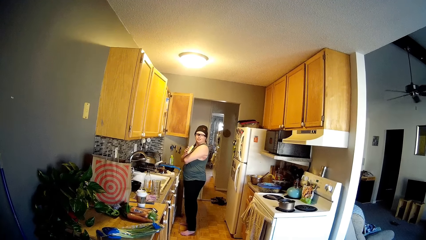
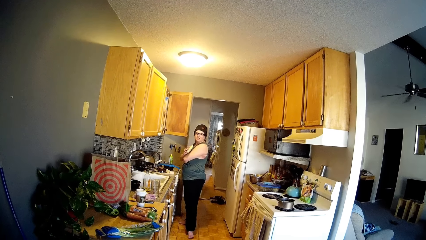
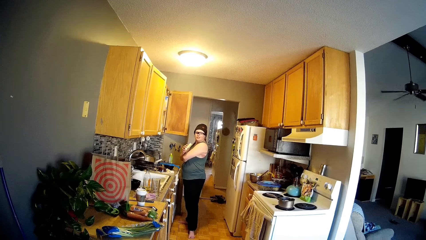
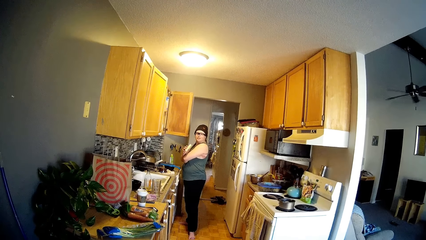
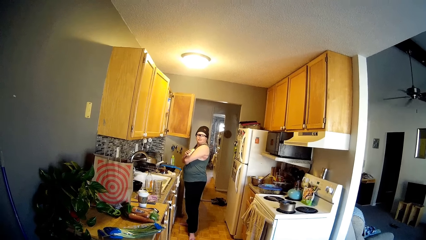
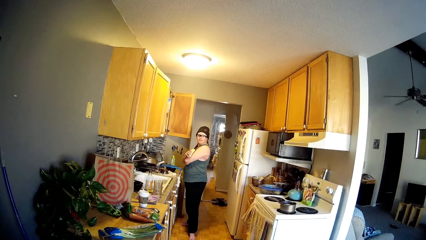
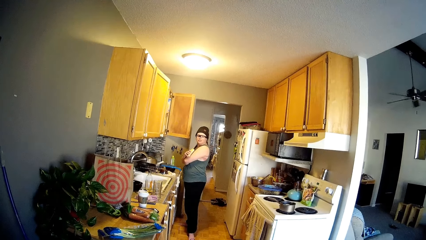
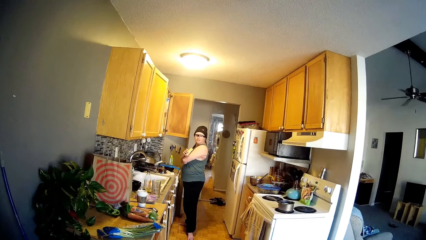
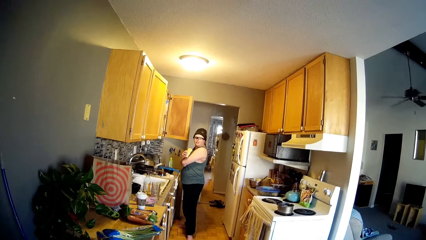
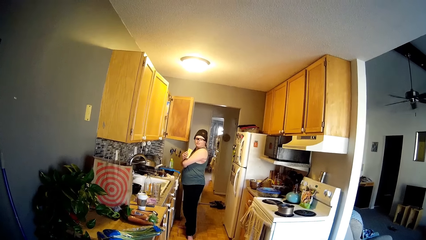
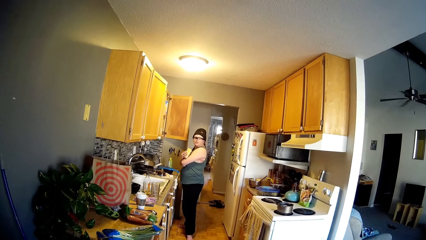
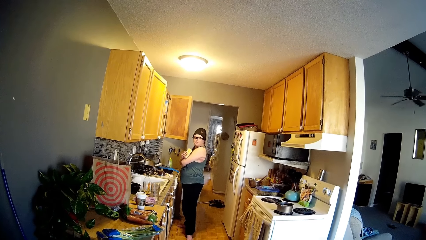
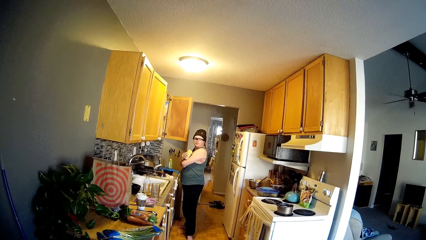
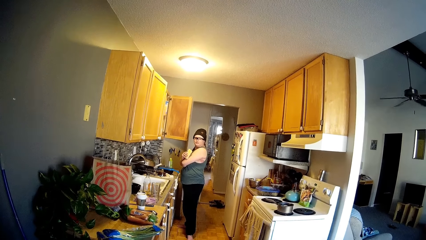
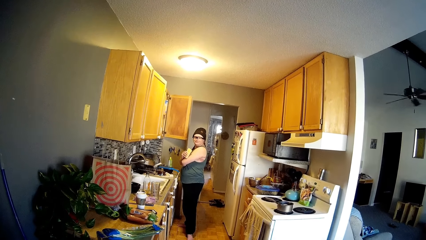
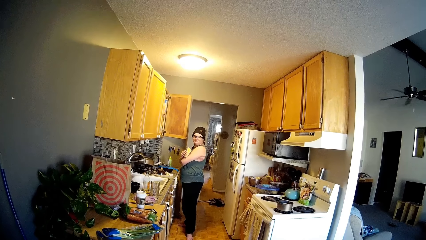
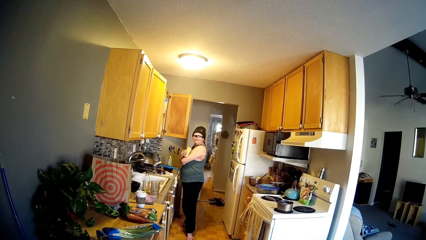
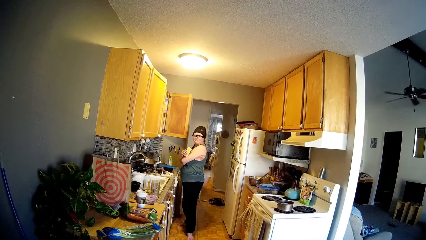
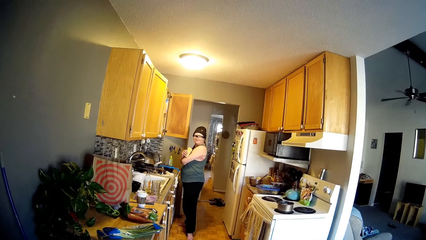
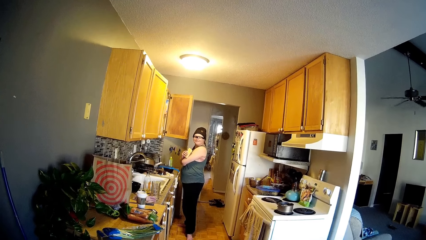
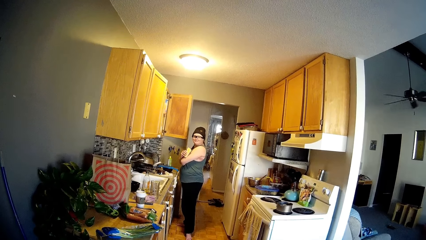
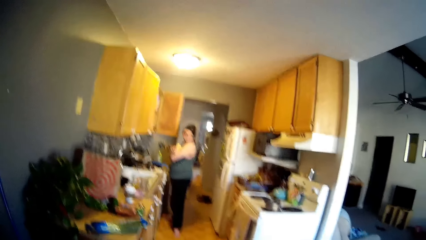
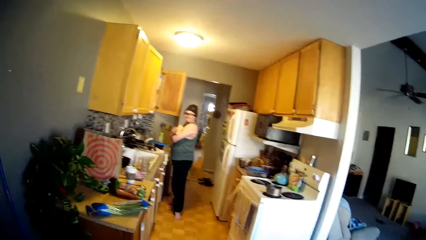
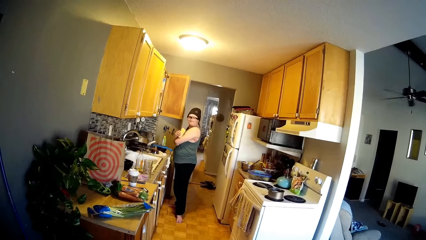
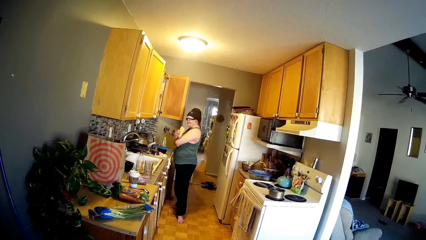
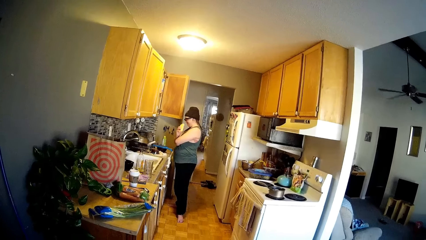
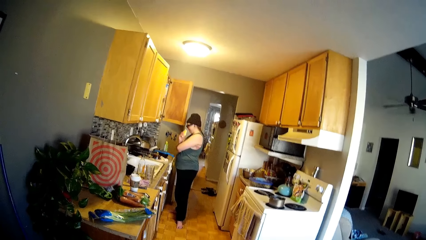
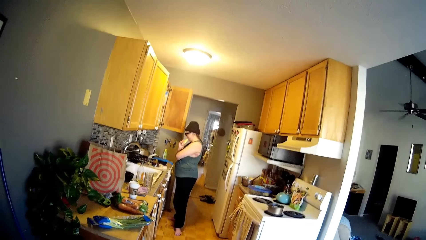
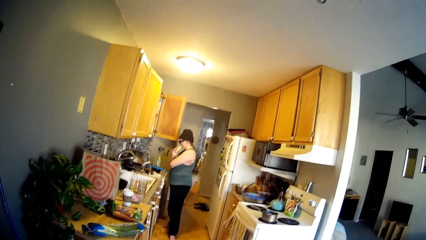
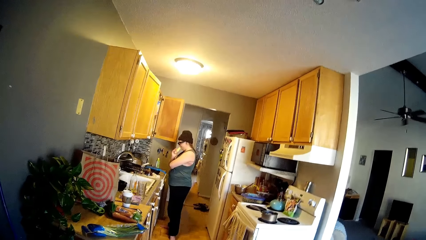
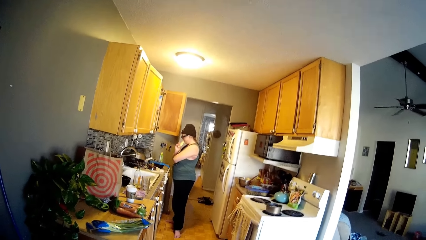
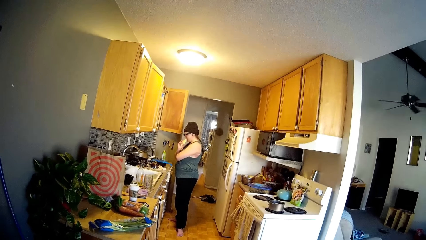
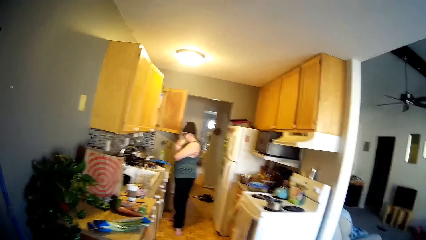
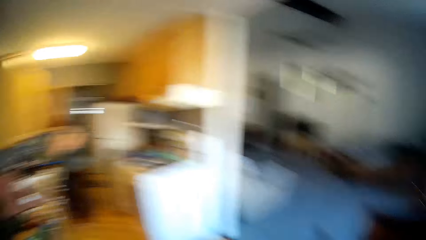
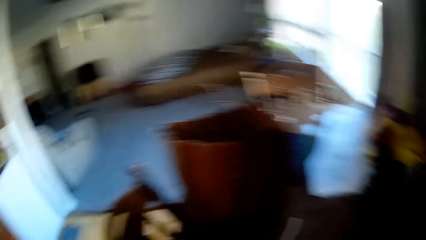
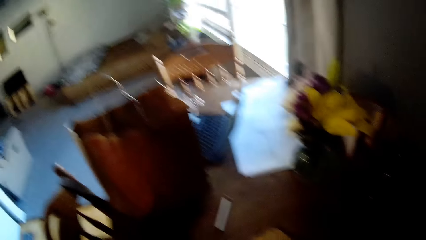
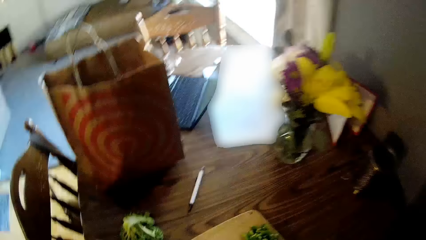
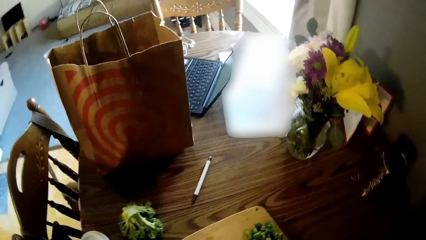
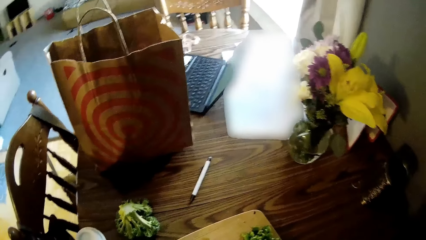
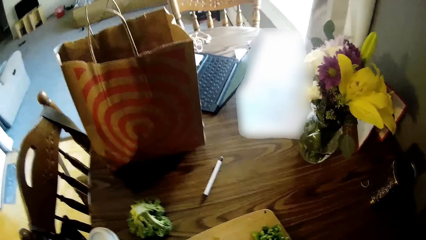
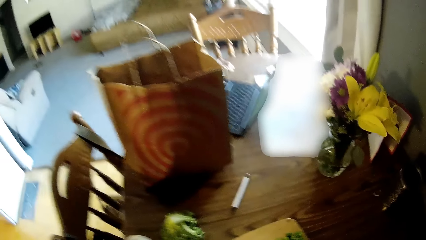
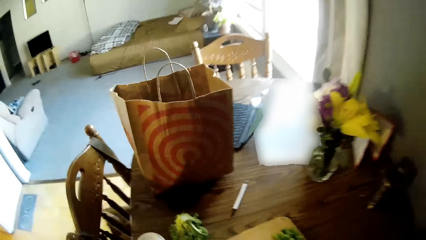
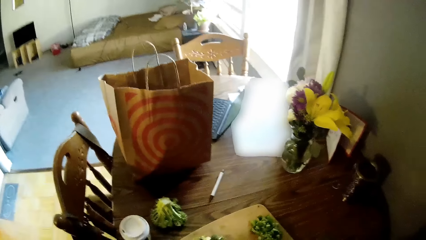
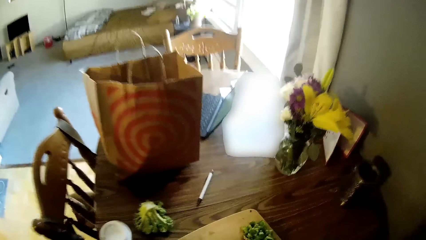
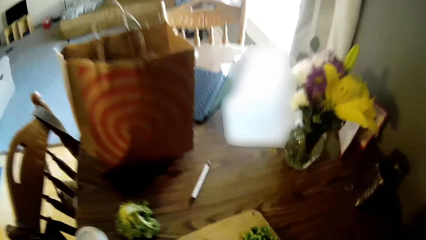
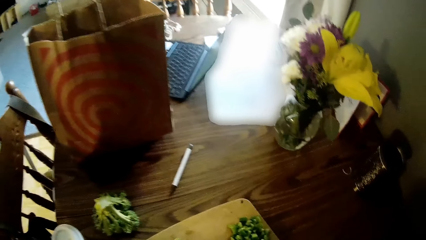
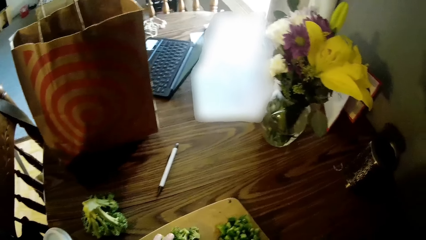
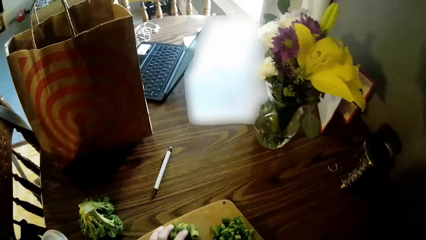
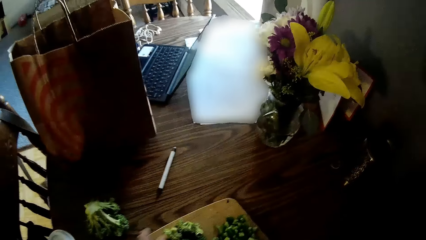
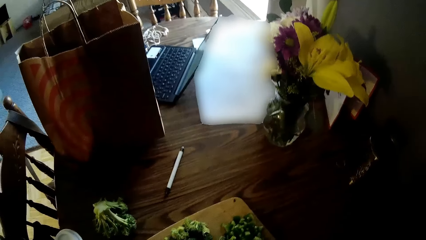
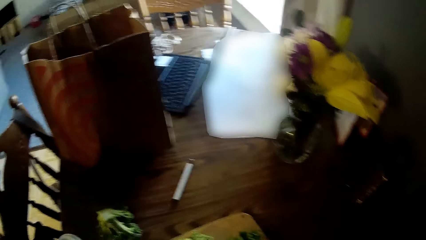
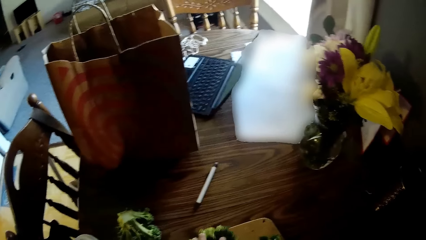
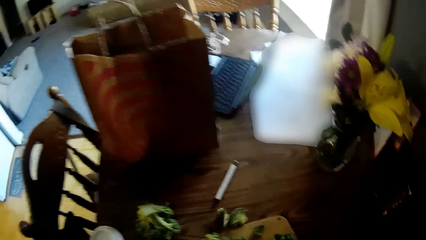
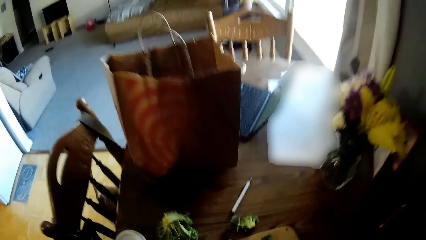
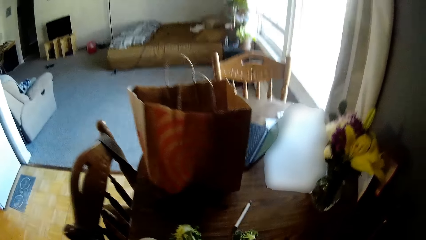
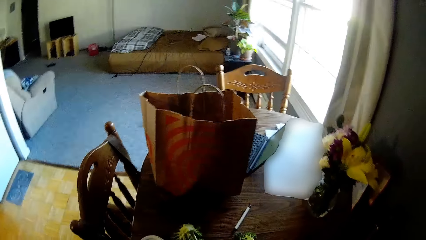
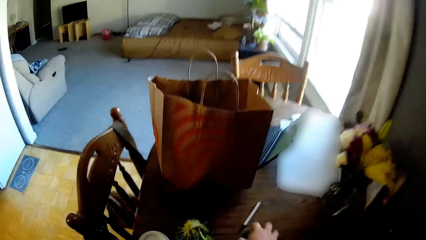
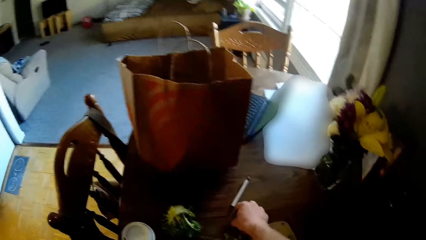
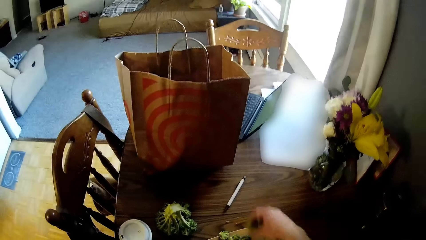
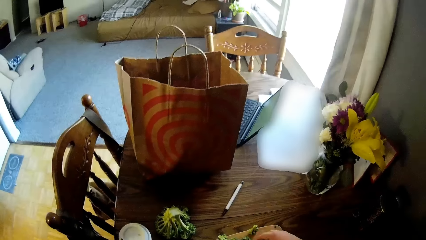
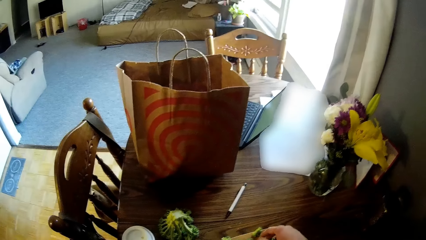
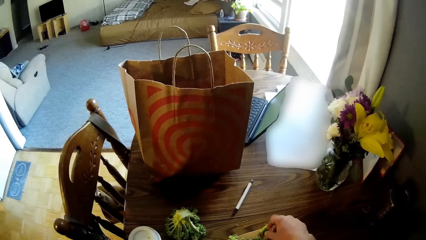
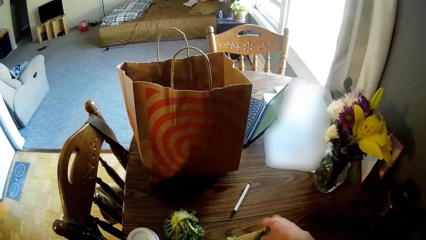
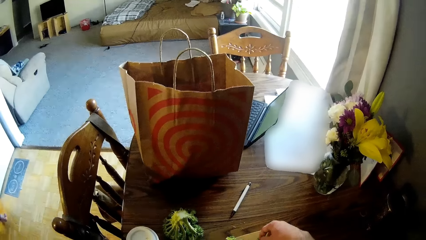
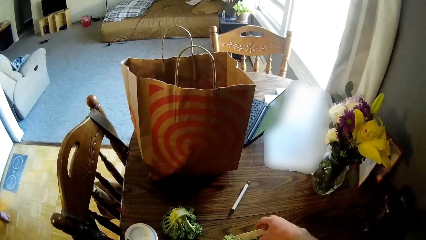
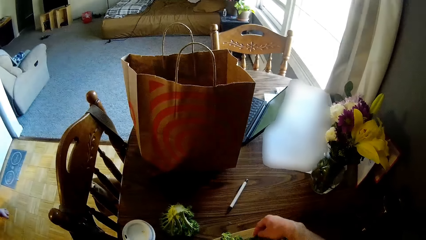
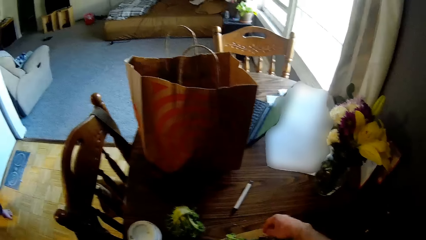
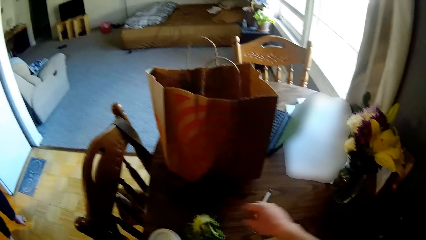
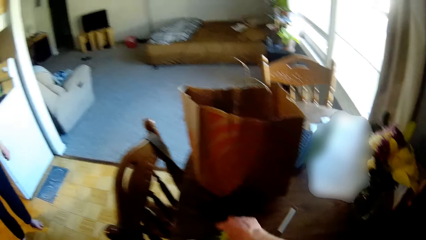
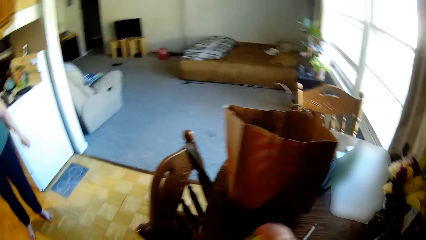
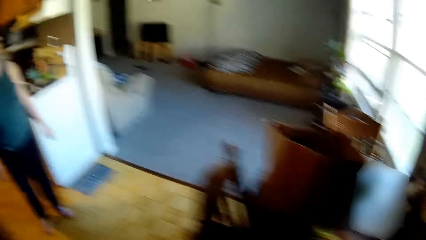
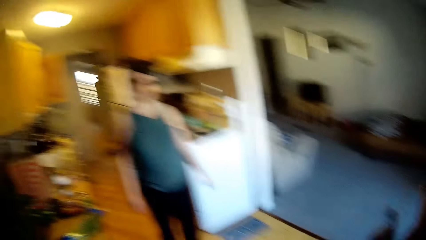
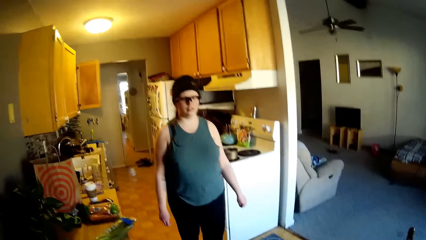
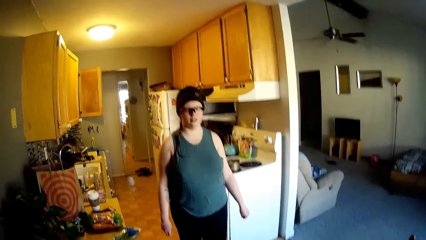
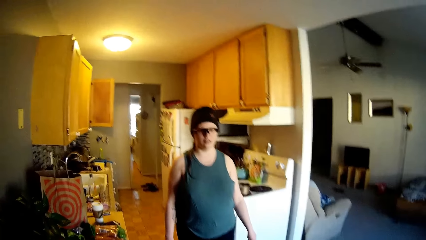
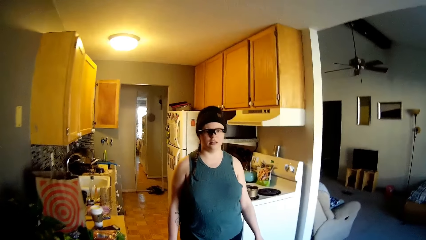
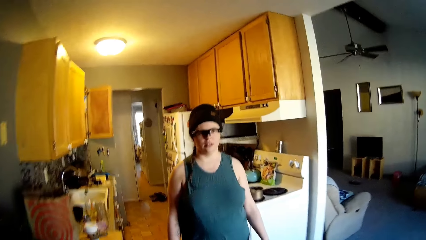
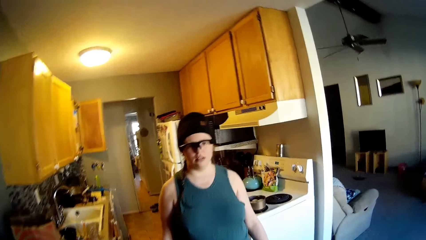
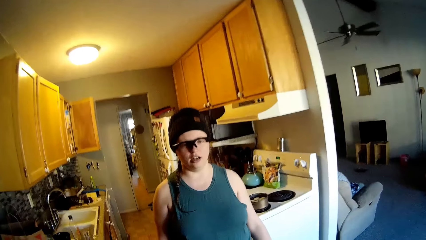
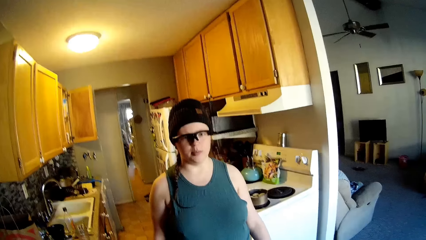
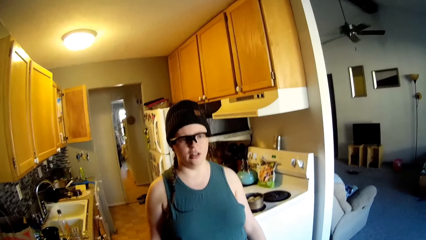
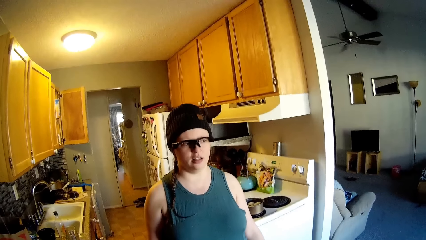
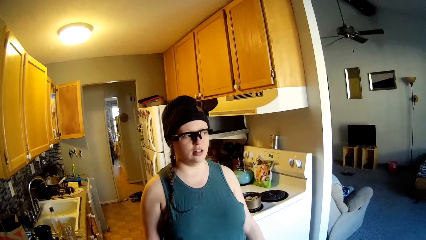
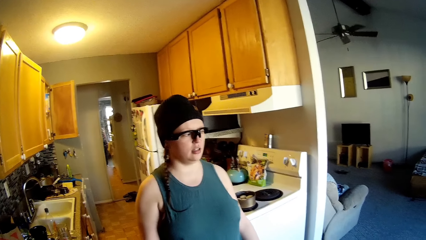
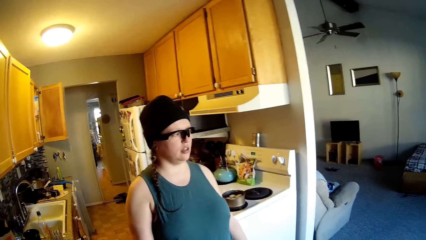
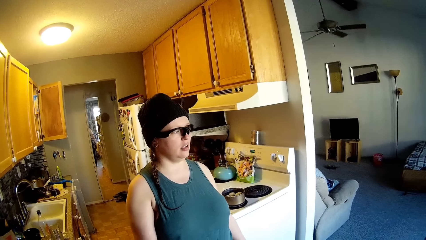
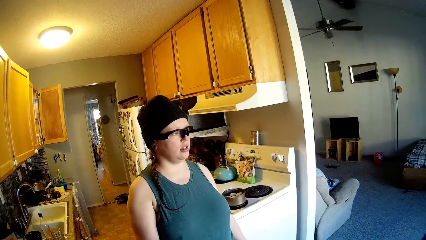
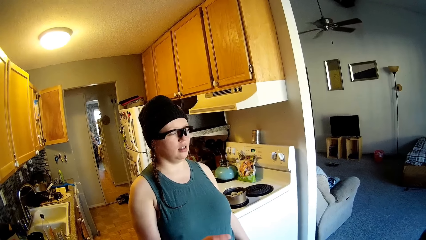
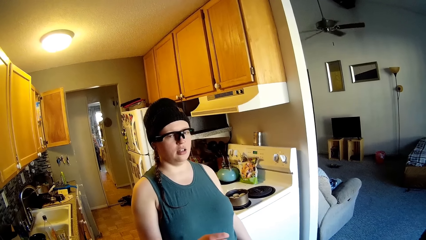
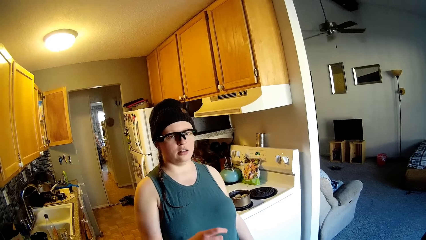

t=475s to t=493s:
The camera wearer converses with the woman. The woman puts a cheese in her right hand in her mouth. The camera wearer moves around. He packs the broccoli on the cutting board together with his left hand. He moves the broccoli. He moves around. He talks to the woman.
